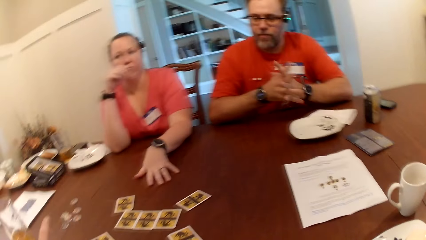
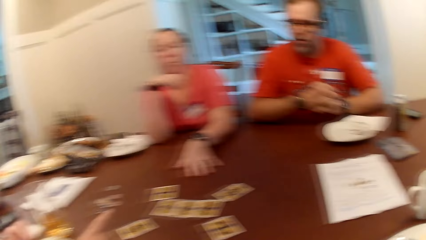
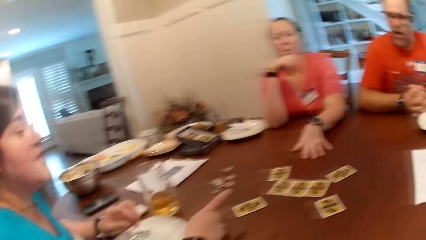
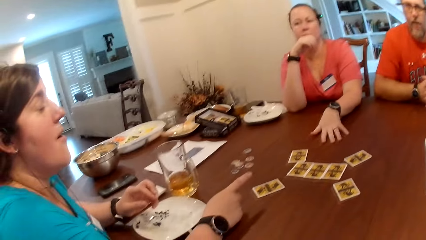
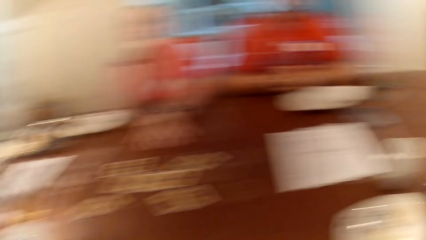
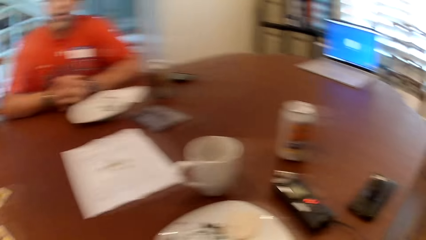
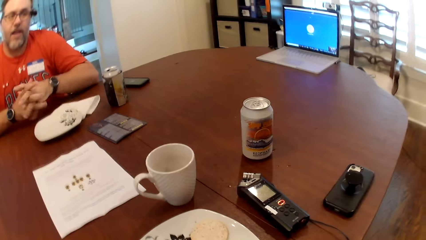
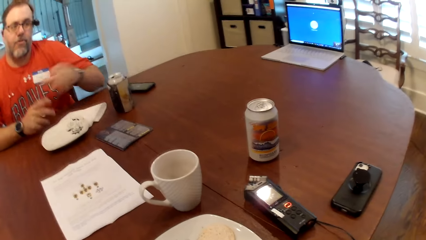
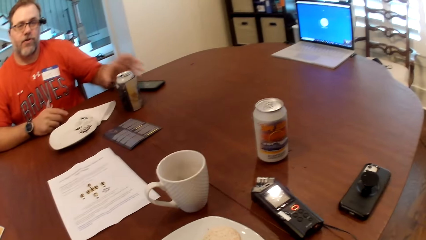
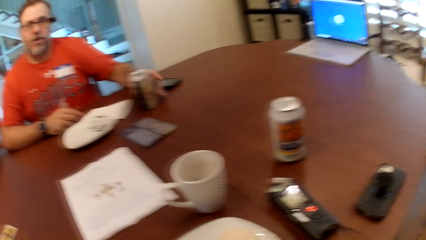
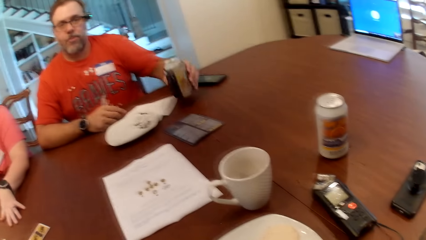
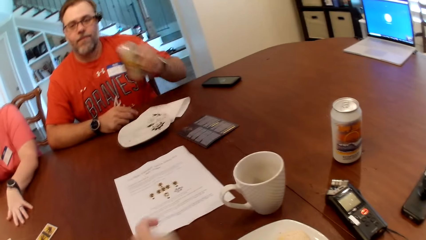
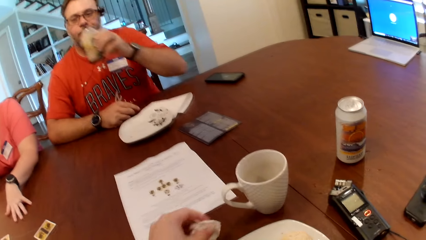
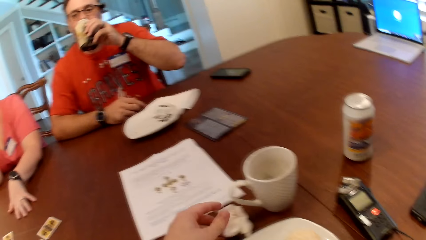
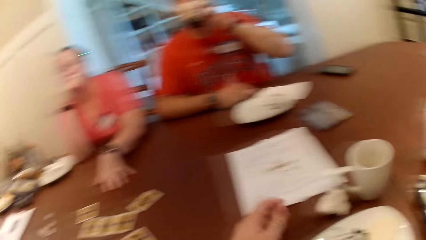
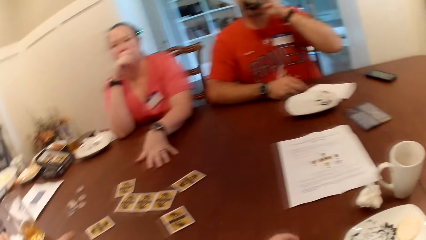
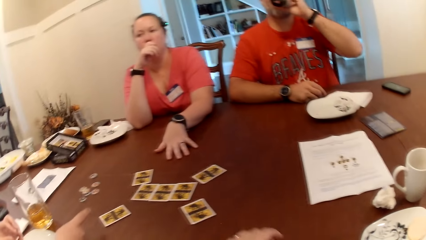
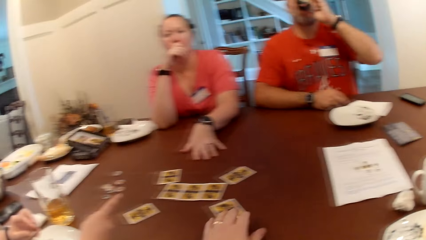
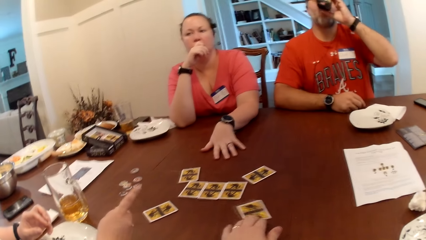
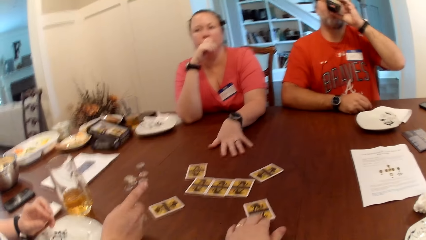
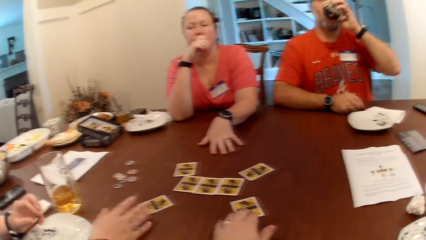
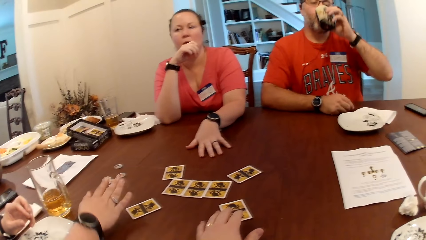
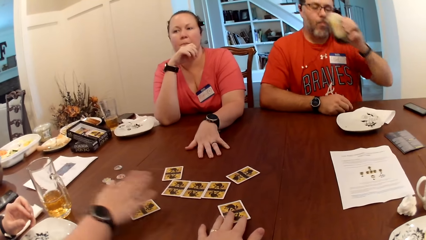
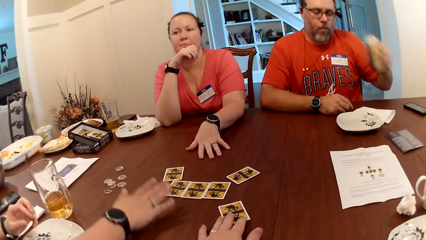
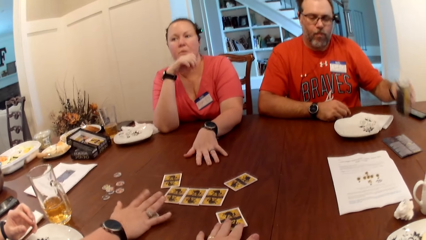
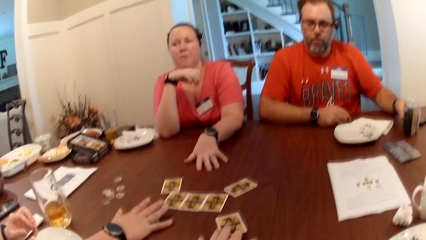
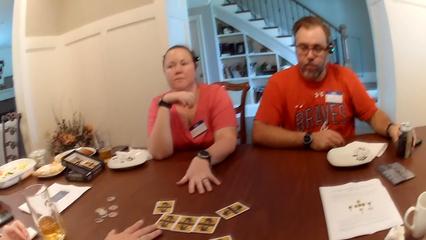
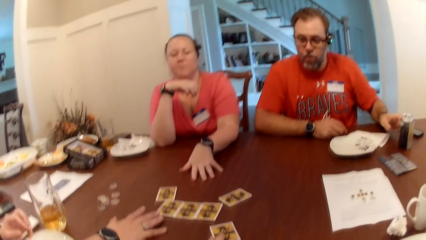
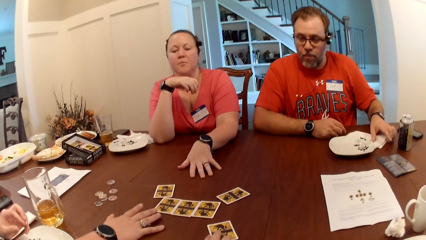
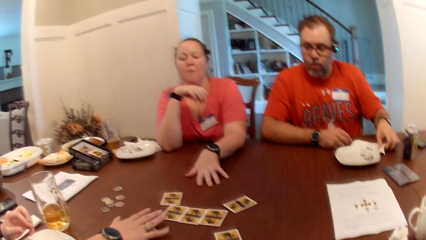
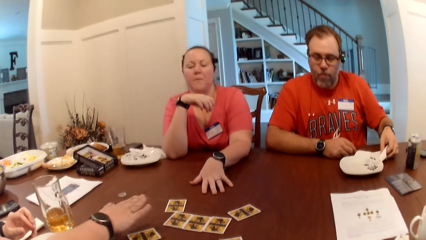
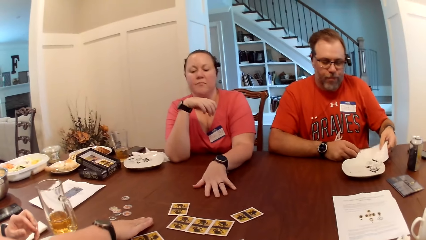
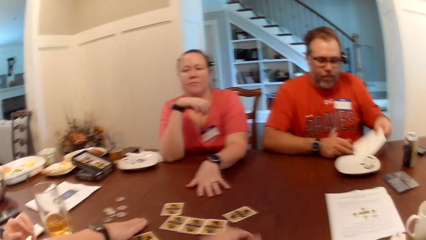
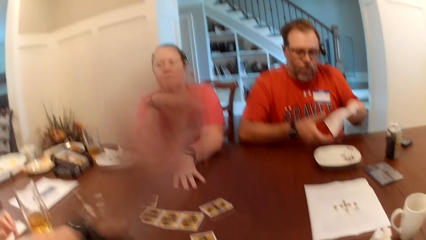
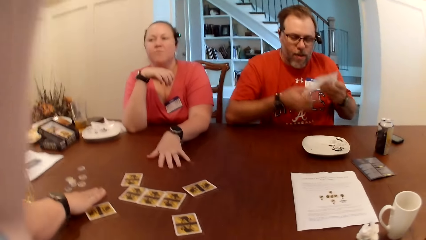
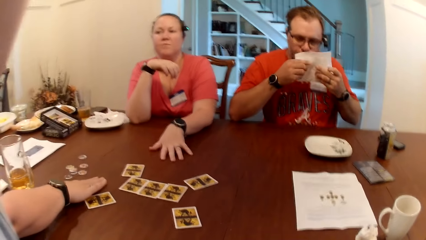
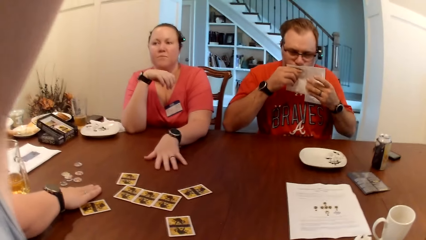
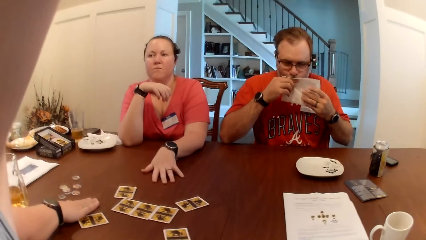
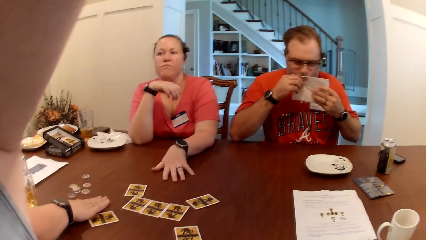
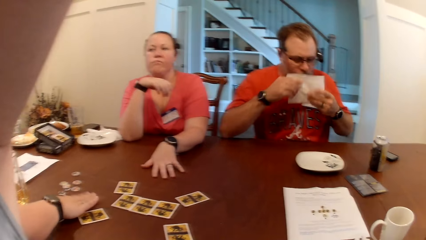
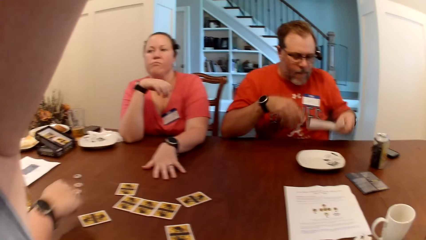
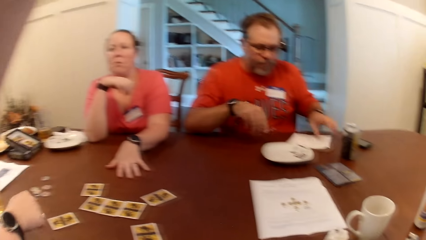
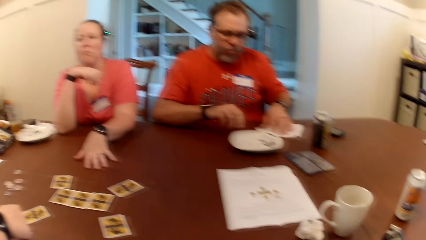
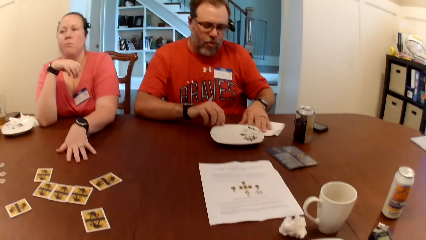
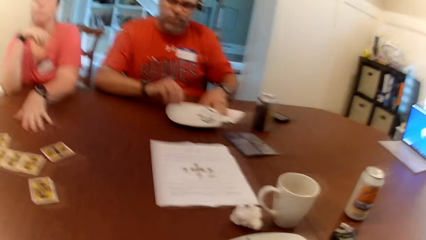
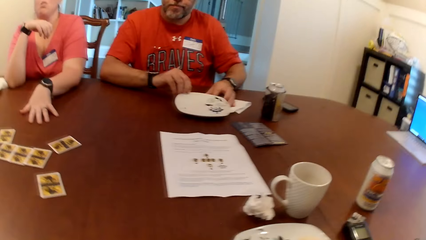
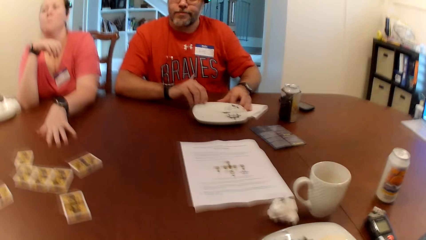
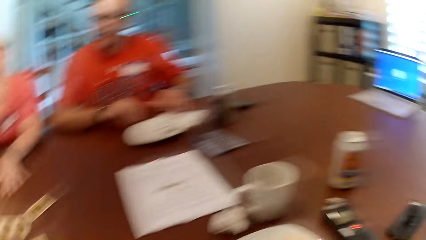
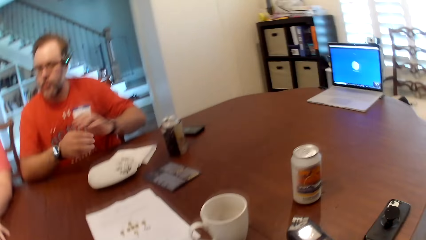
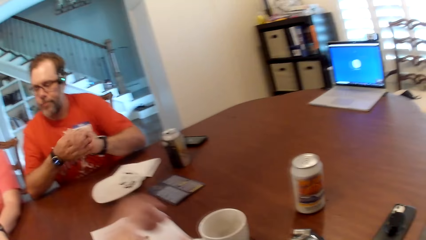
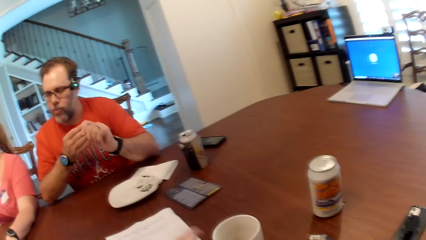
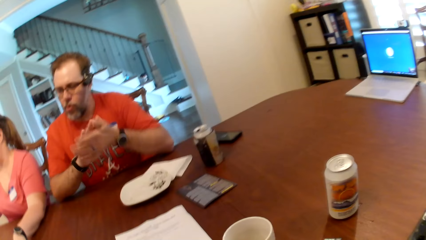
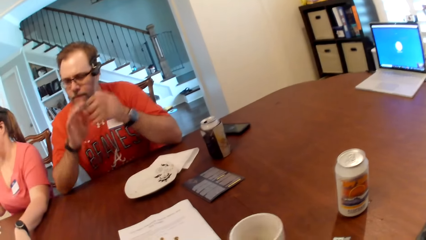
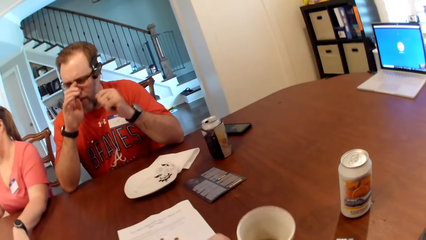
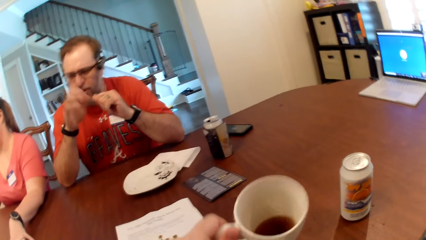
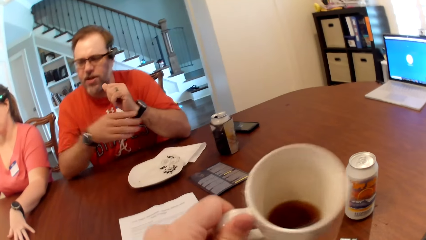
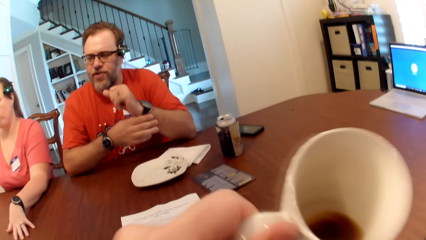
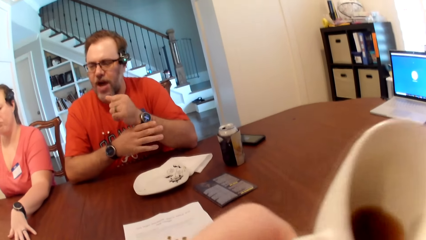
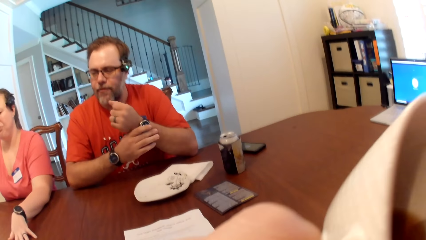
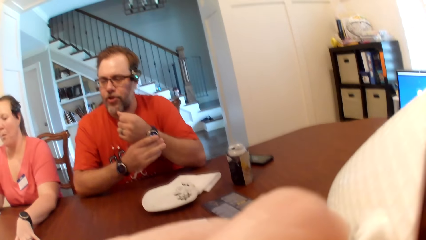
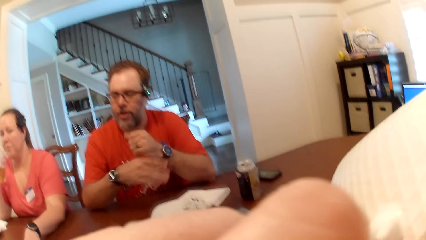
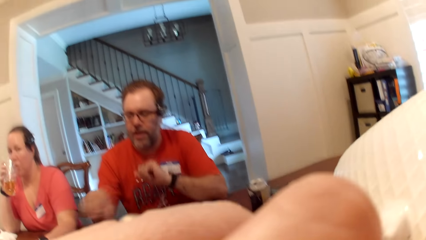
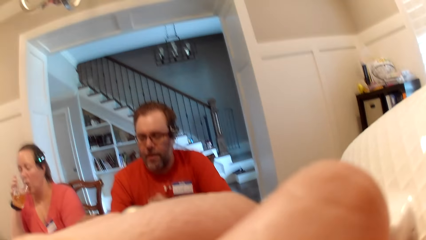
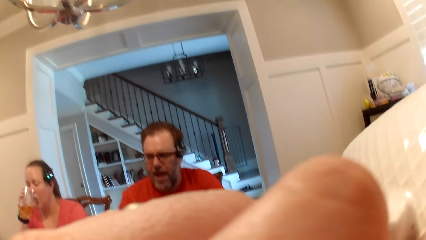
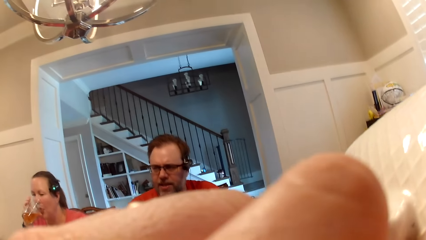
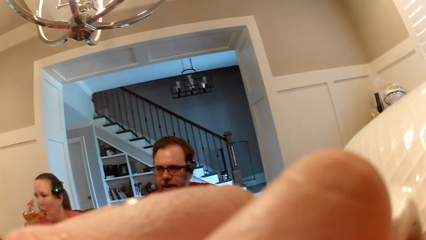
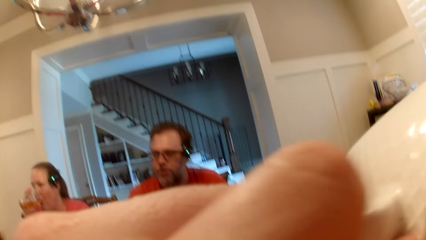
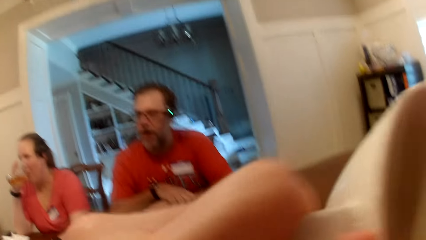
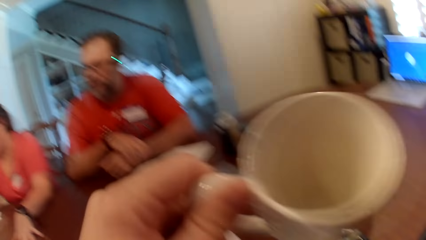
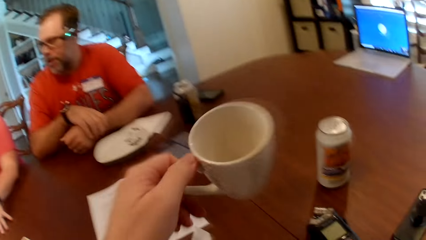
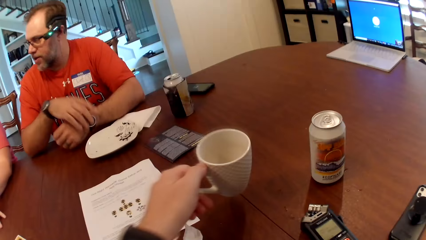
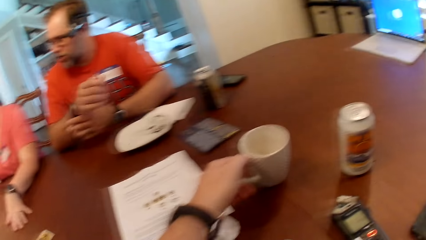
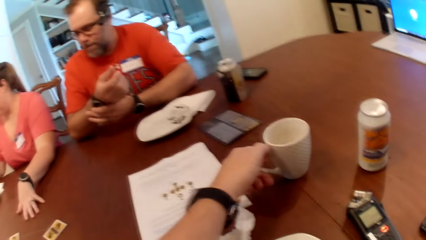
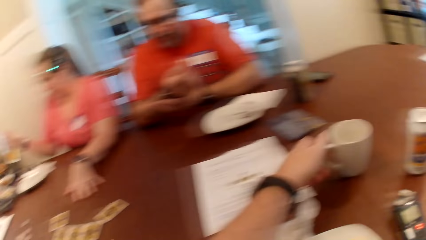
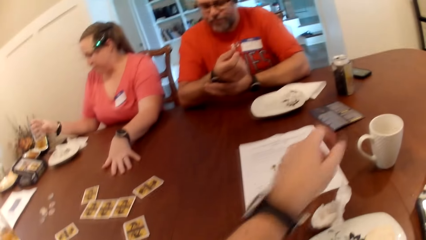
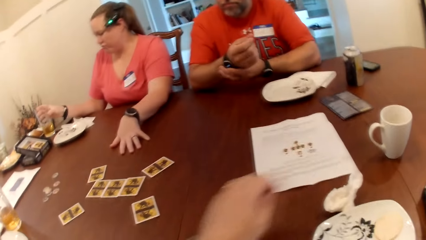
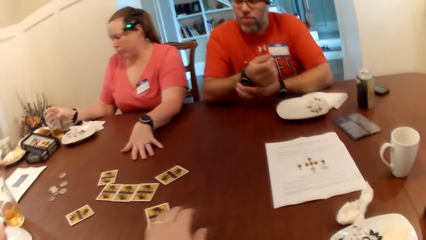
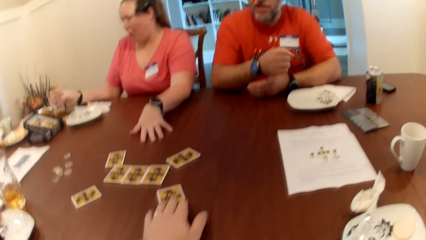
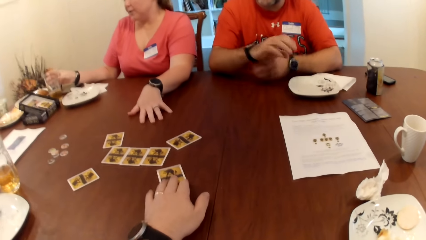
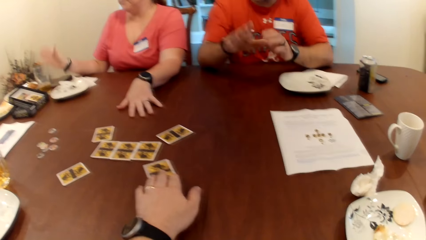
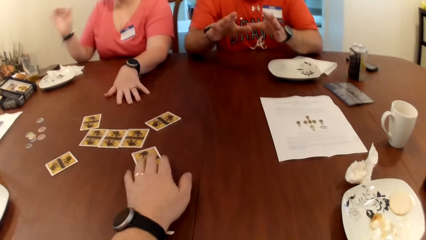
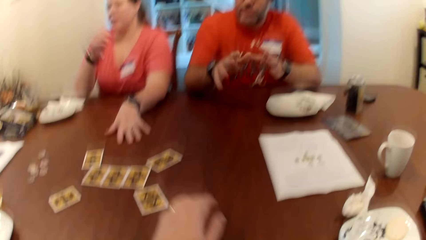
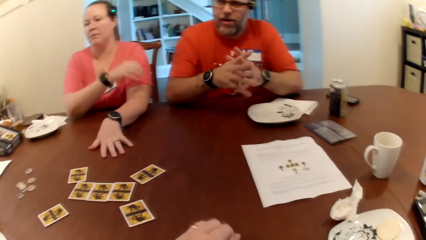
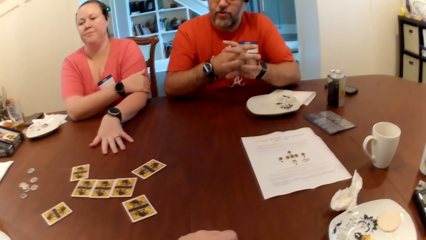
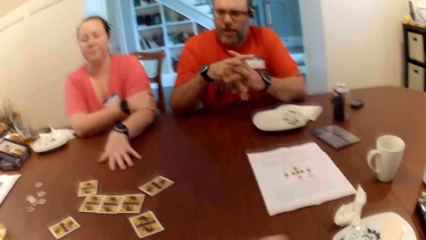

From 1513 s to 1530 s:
A man picks up the canned drink from the table with his left hand. The camera wearer drops the tissue paper on the table with his left hand. The man drinks from the canned drink in his left hand. The camera wearer adjusts the card on the table with his left hand. A woman touches the card on the table with her right palm. The man drops the canned drink on the table with his left hand. The camera wearer touches the card on the table. The man picks up the tissue paper on the table with his left hand. The man cleans his mouth with the tissue in both hands. The man drops the tissue paper on the table with his left hand. The man rubs both palms together. The camera wearer picks up a cup of drink from the table with his left hand. The man adjusts his eye glasses with his right hand. The camera wearer drinks coffee from the cup in his left hand. The man adjusts the wristwatch on his left hand with his right hand. The camera wearer drops the cup on the table with his left hand. Another woman adjusts a cup of drink from the table with her right hand. The camera wearer adjusts the card on the table with his left hand. He touches the card on the table.
